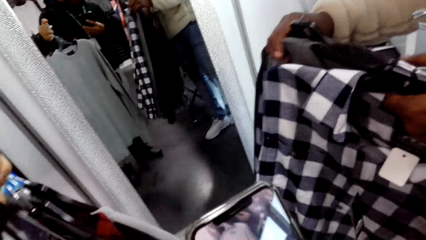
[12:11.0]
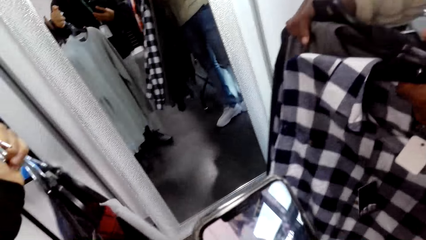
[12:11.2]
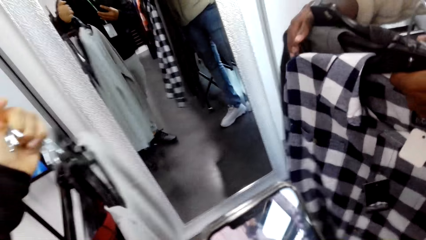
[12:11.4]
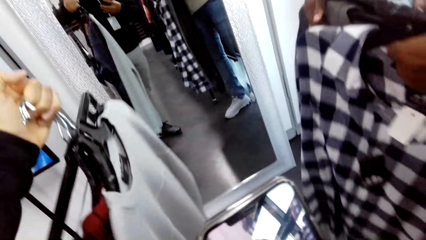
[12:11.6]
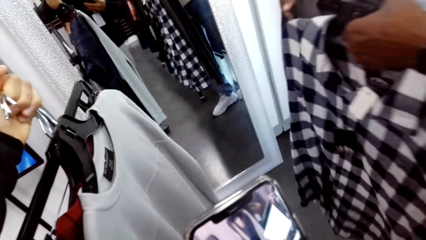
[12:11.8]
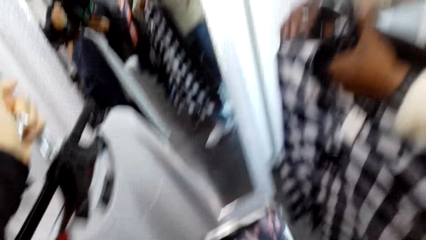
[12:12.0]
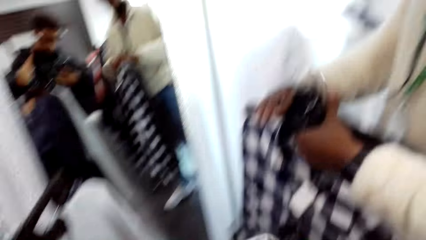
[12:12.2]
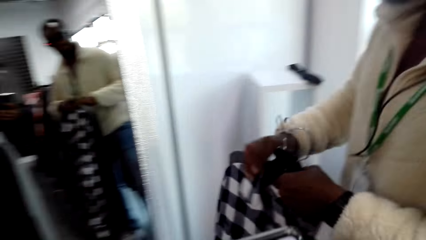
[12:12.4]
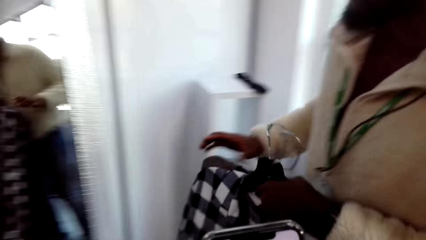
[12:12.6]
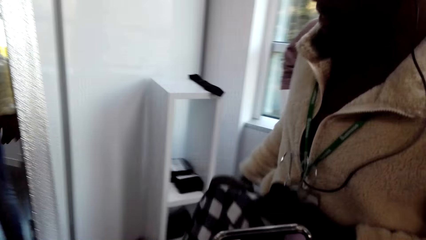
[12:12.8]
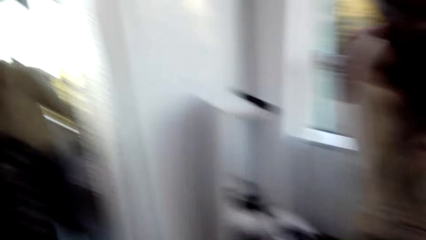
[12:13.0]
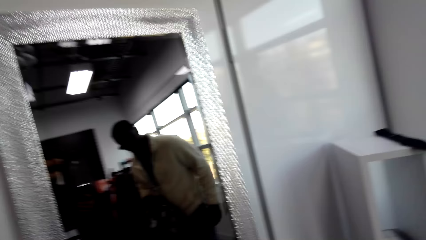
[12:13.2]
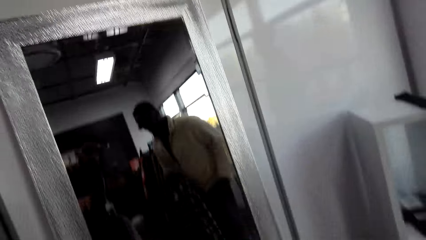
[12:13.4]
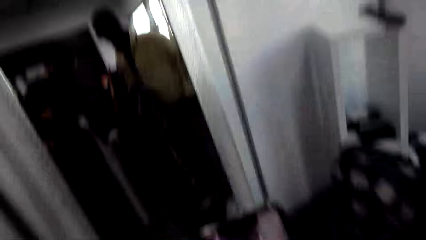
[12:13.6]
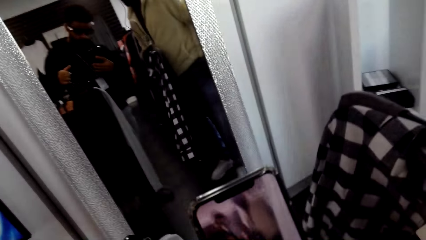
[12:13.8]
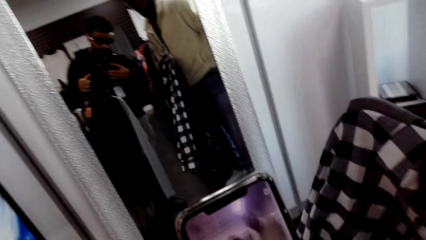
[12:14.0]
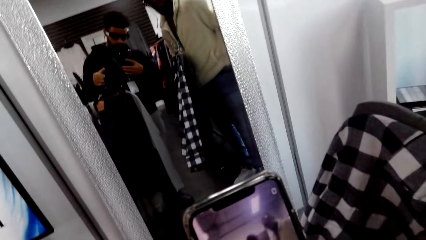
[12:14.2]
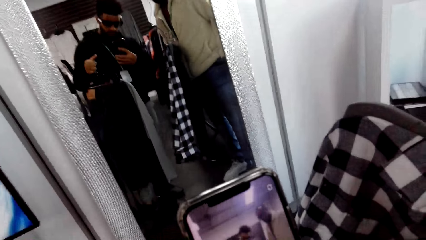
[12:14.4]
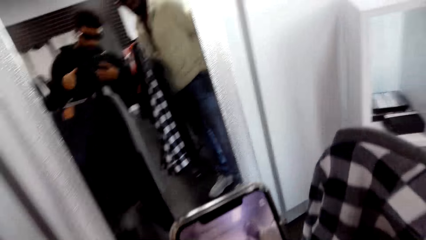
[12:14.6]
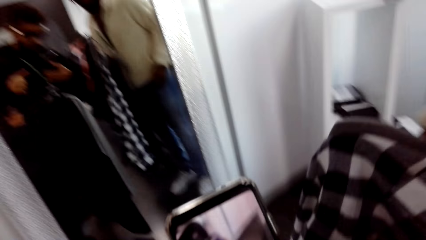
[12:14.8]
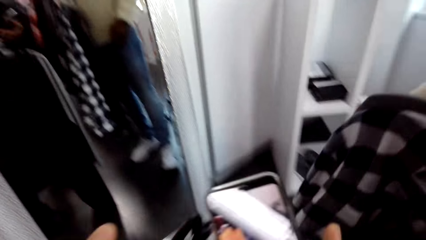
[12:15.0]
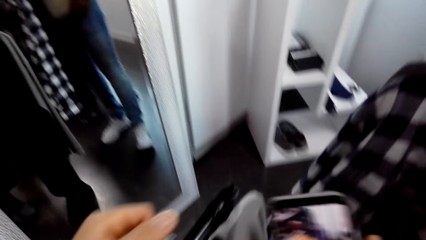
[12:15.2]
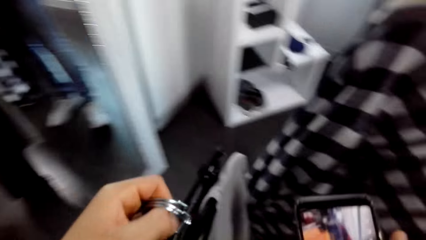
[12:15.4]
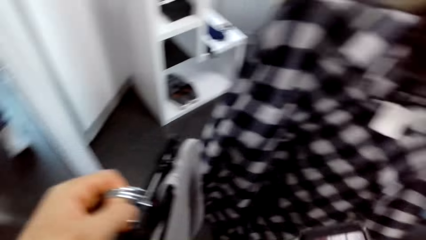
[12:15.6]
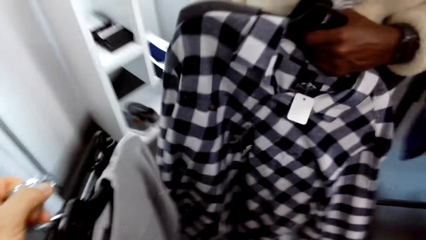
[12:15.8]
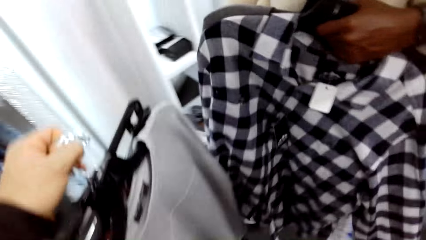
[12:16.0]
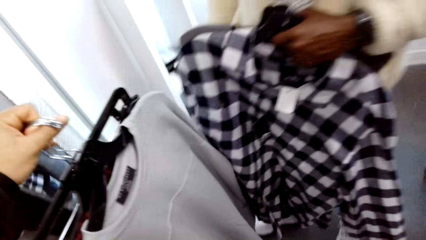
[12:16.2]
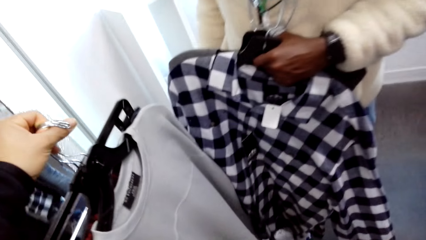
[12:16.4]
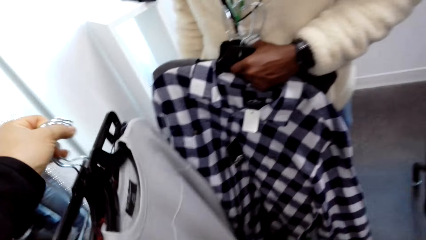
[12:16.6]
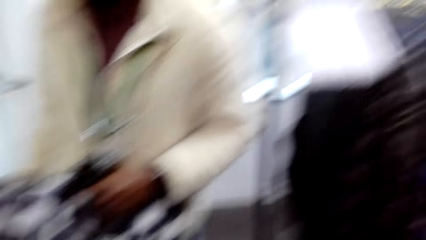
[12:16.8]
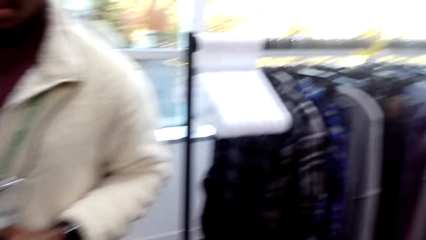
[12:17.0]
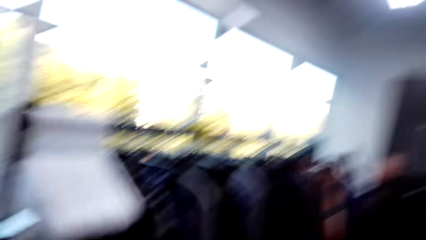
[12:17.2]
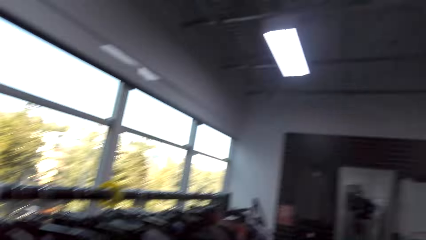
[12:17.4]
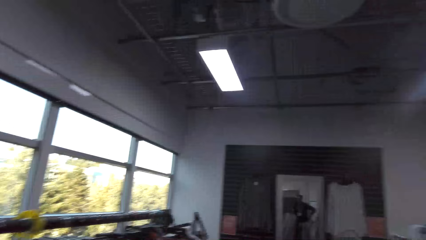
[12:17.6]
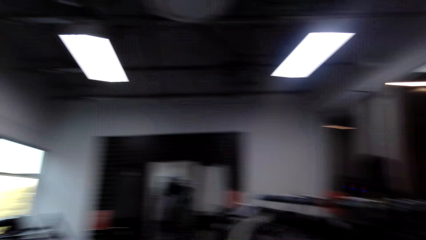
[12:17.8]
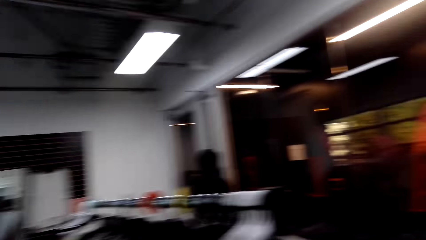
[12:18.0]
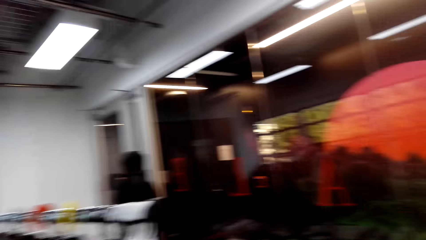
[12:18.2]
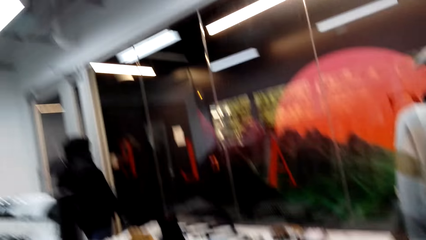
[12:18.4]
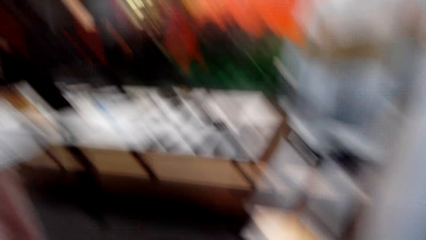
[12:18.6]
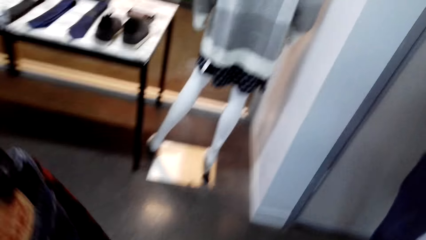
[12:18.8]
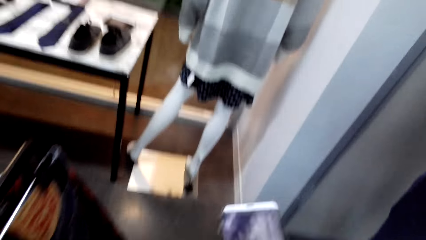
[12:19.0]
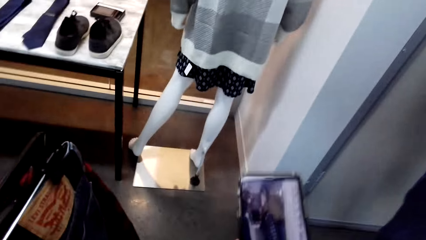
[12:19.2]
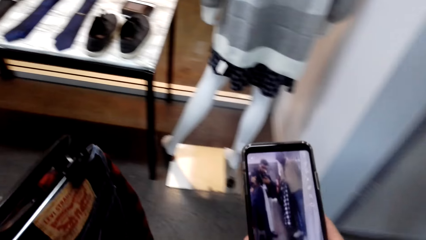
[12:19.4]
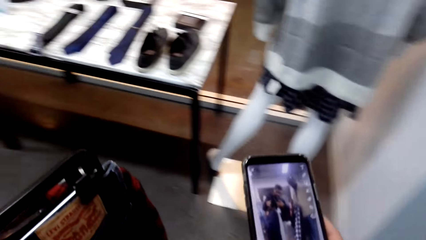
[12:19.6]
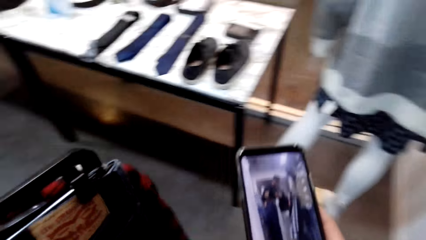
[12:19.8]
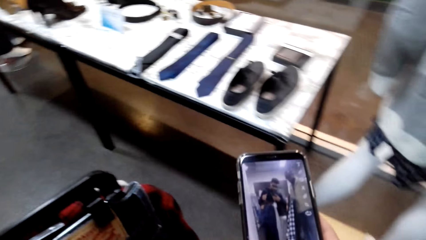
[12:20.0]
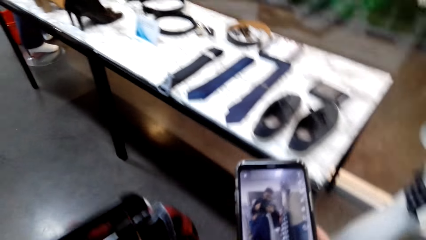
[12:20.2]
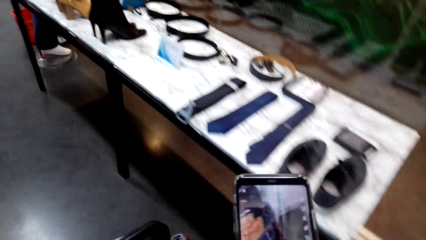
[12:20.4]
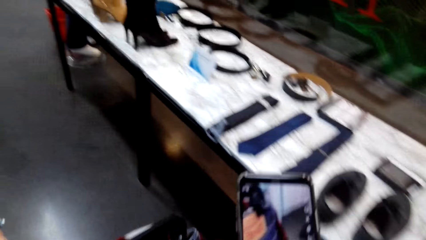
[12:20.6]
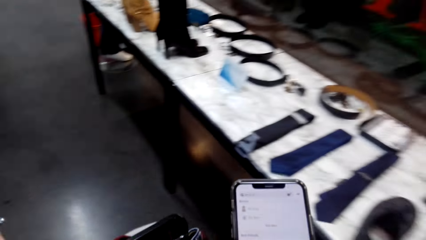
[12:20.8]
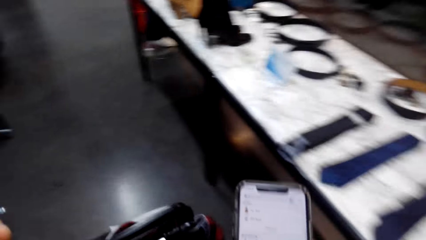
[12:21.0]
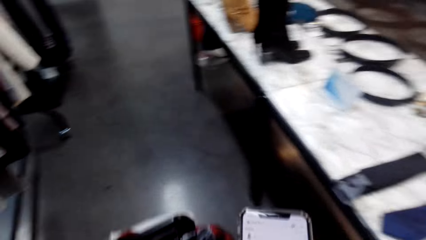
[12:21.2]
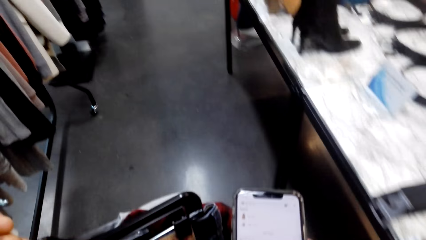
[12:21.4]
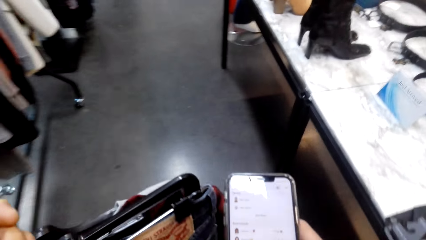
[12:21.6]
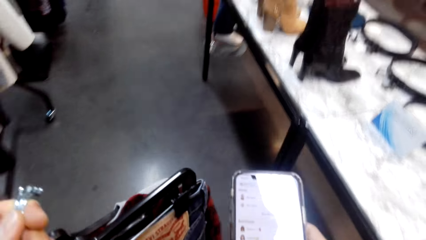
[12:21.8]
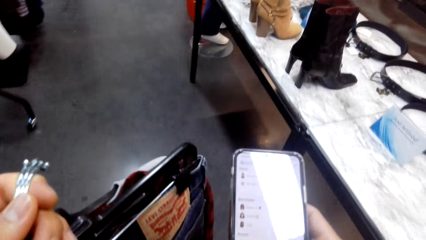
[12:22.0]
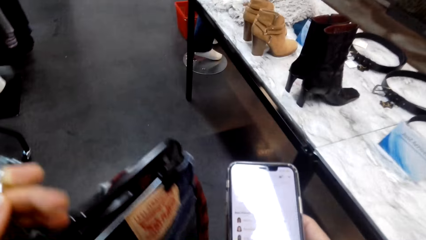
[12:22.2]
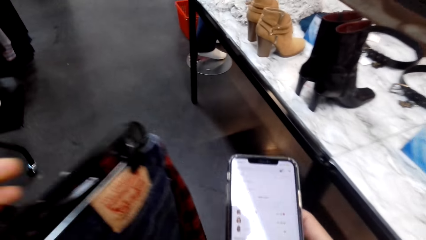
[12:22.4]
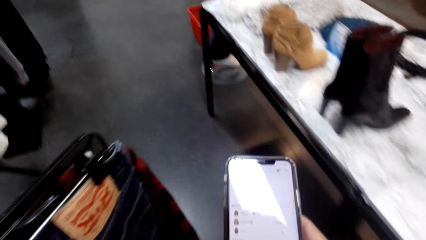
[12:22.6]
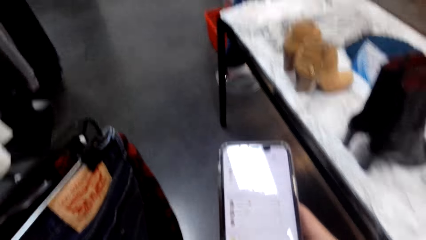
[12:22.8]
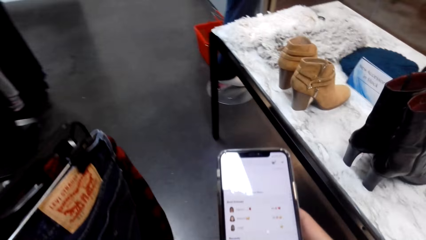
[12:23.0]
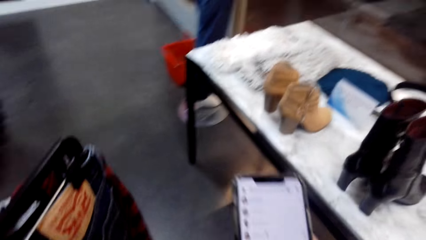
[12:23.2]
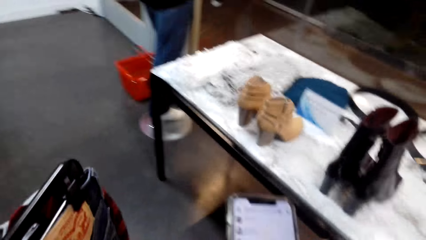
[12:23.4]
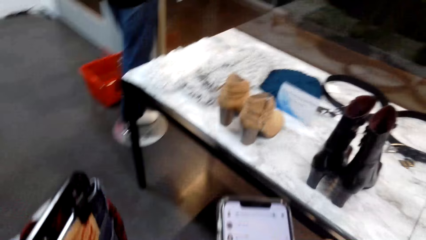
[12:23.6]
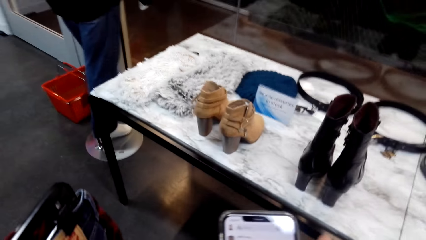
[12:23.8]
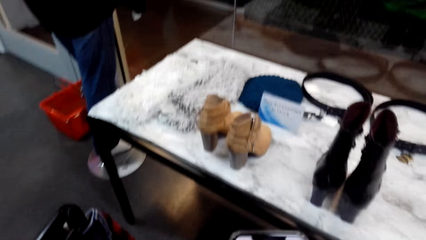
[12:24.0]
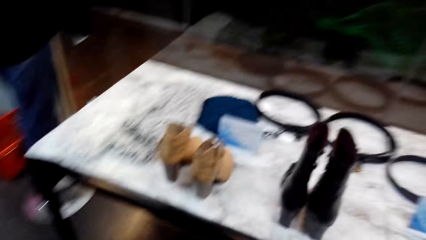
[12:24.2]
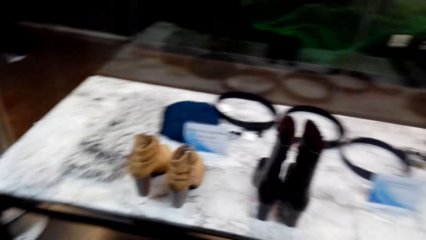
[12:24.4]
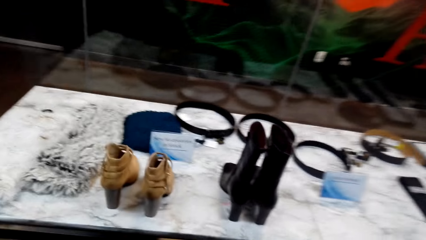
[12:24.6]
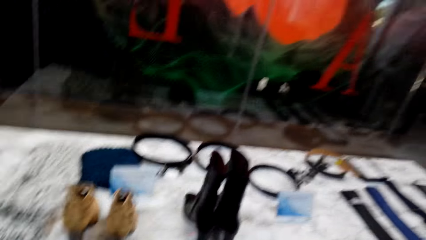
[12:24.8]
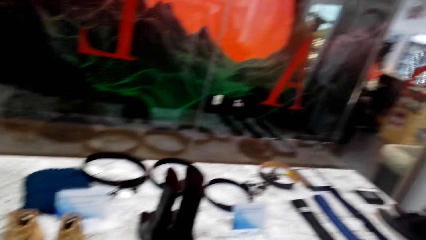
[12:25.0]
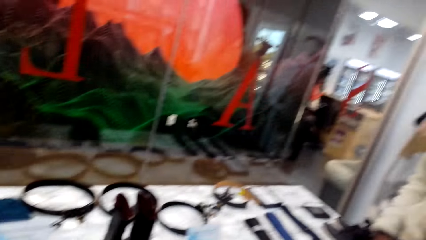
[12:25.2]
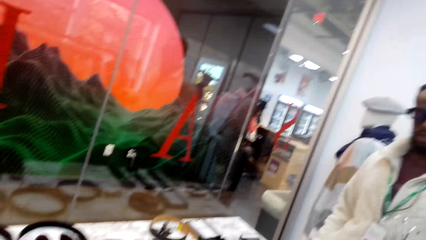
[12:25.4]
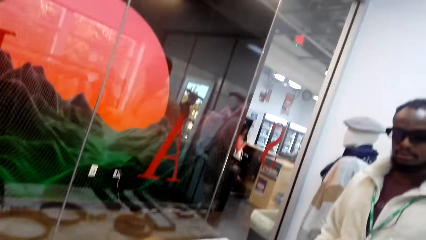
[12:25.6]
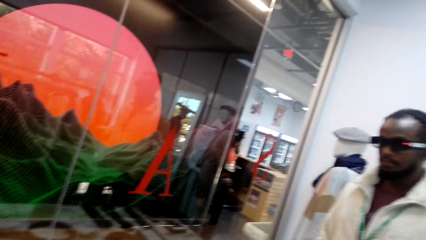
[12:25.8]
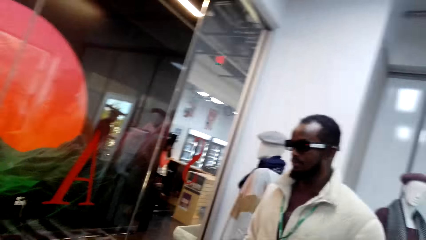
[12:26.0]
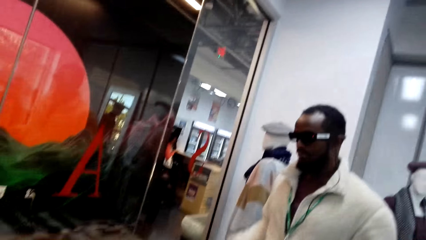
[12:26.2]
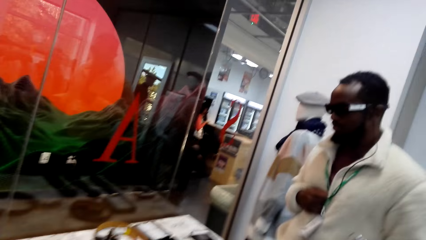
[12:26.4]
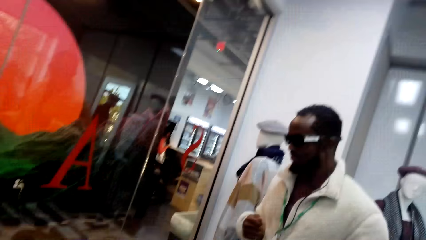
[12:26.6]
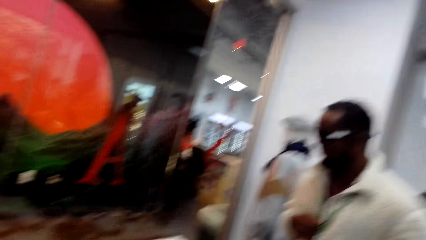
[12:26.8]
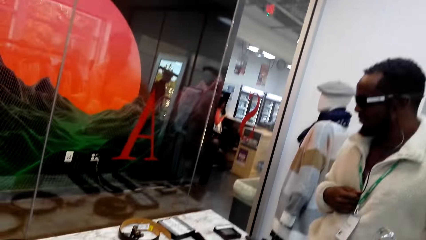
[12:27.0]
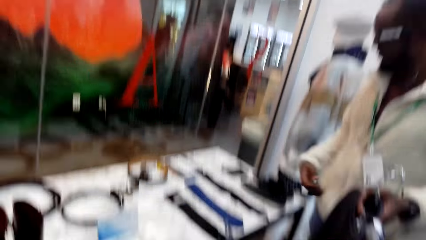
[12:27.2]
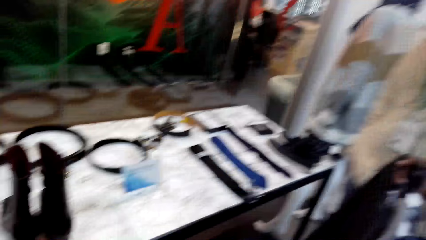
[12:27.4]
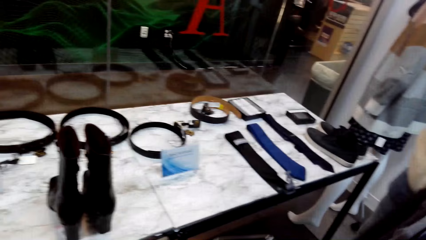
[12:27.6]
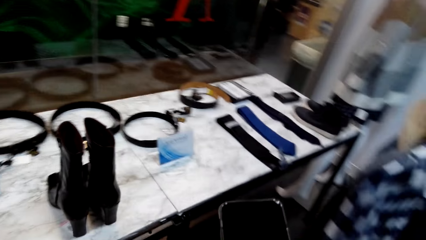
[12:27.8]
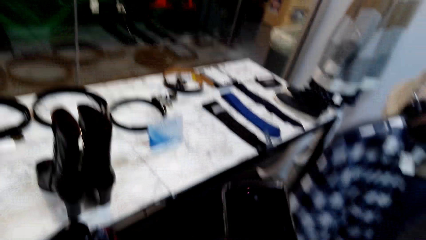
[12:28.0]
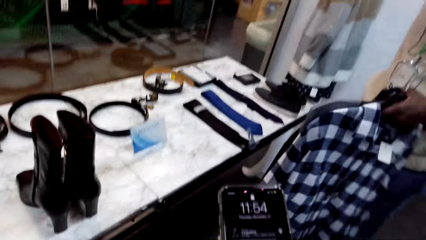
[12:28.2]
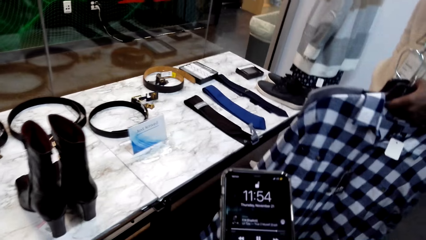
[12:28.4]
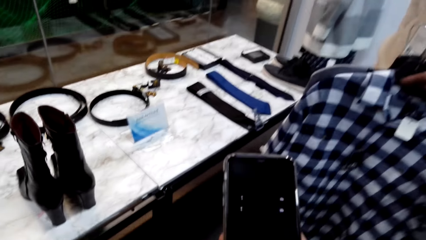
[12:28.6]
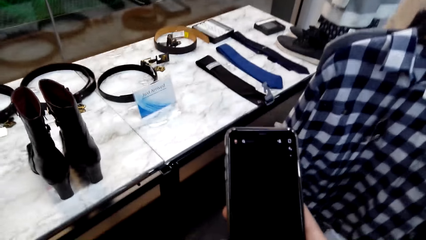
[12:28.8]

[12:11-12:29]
The camera wearer turns the camera. They walk around and use his phone.
